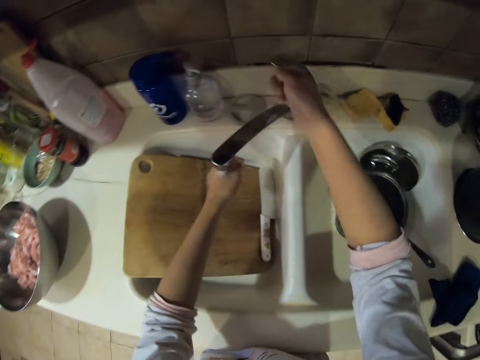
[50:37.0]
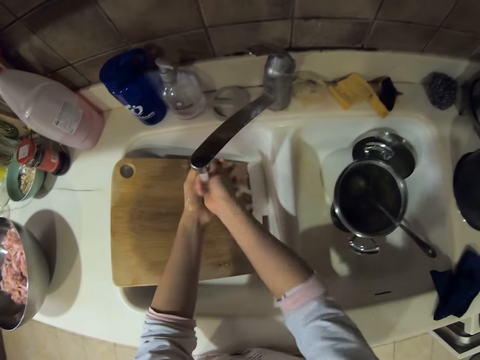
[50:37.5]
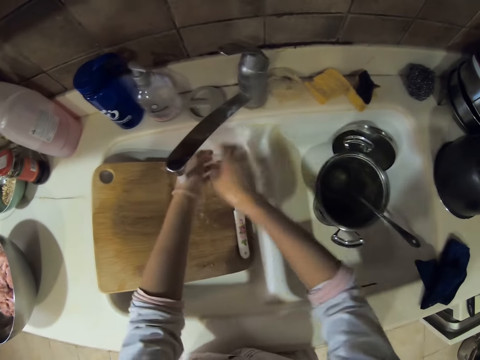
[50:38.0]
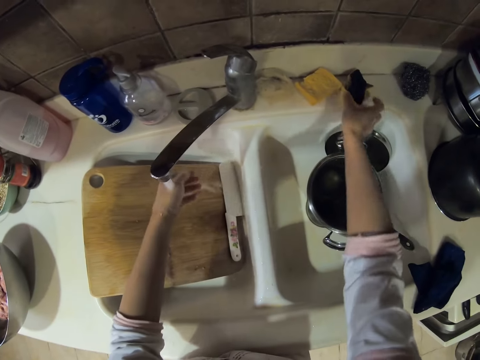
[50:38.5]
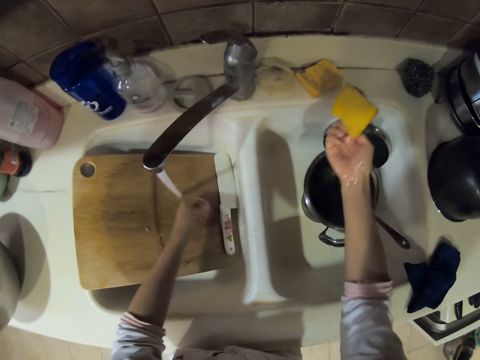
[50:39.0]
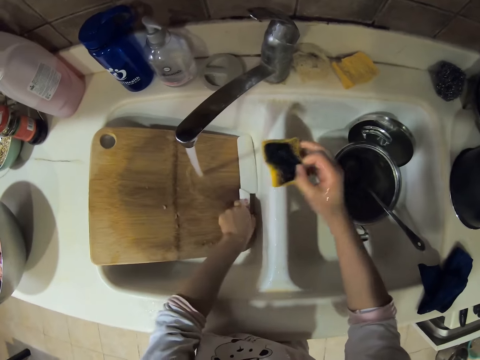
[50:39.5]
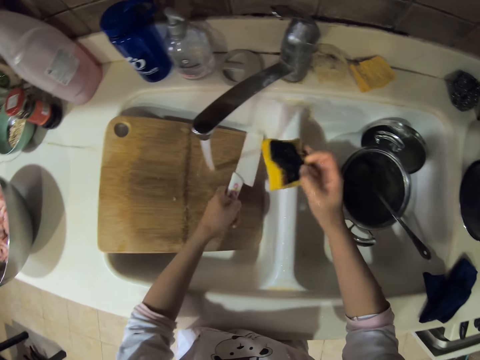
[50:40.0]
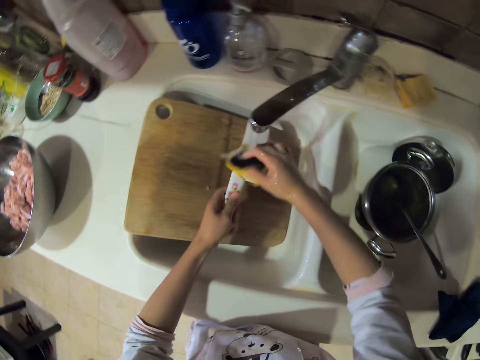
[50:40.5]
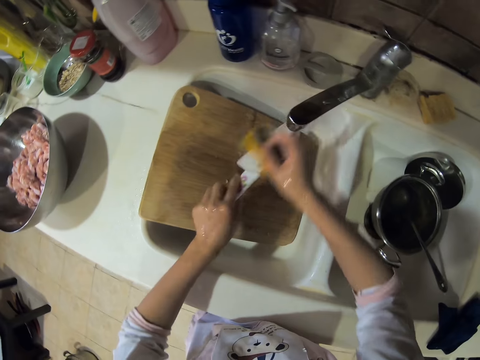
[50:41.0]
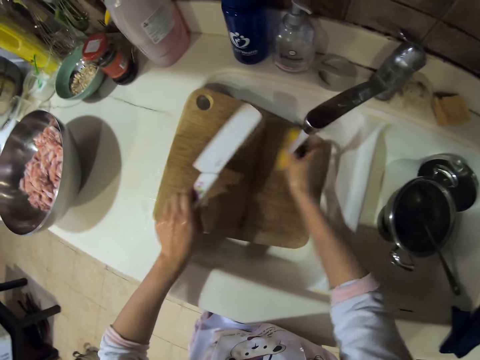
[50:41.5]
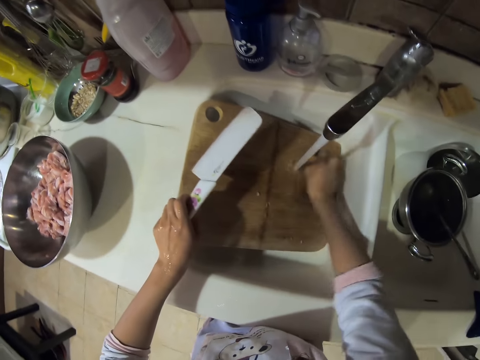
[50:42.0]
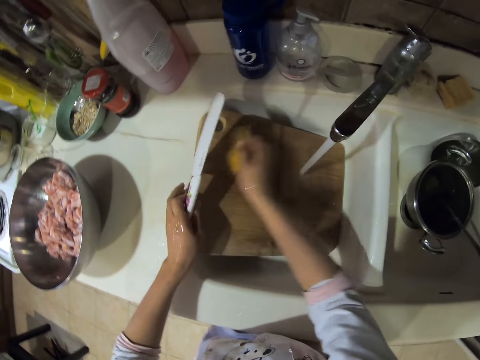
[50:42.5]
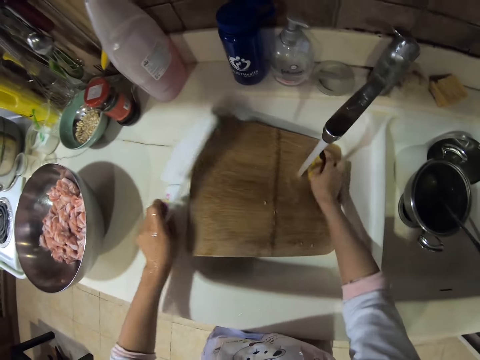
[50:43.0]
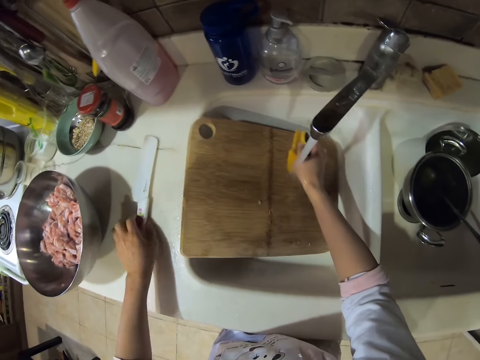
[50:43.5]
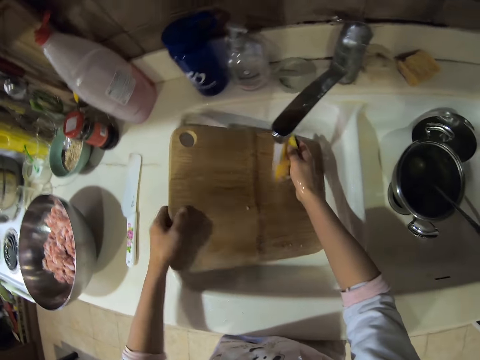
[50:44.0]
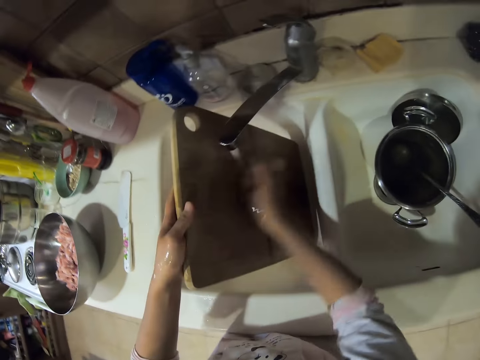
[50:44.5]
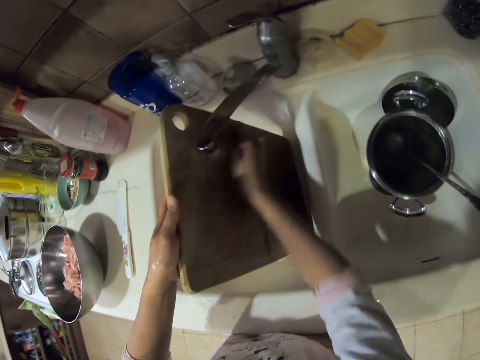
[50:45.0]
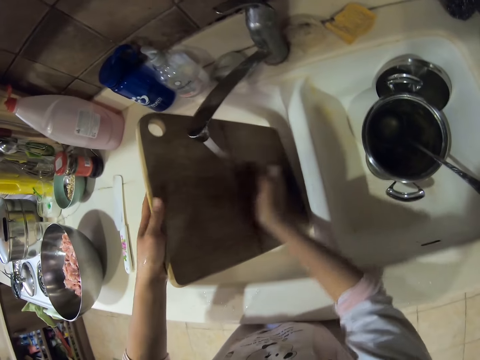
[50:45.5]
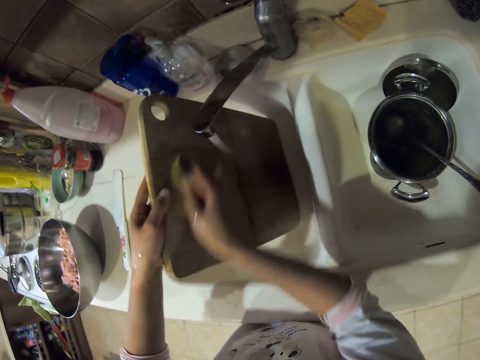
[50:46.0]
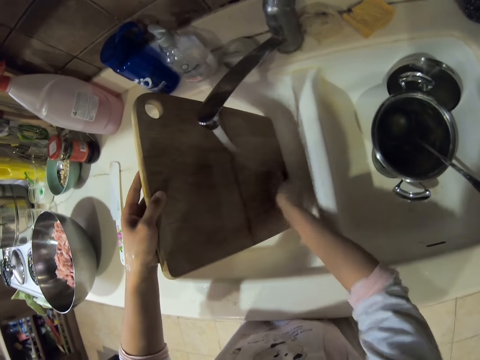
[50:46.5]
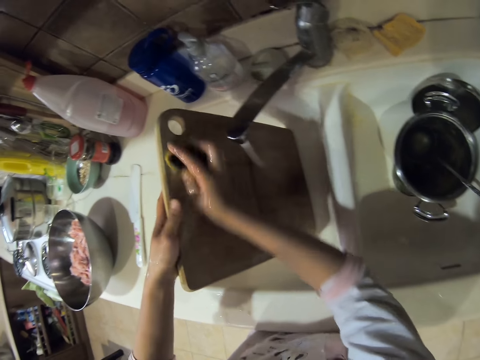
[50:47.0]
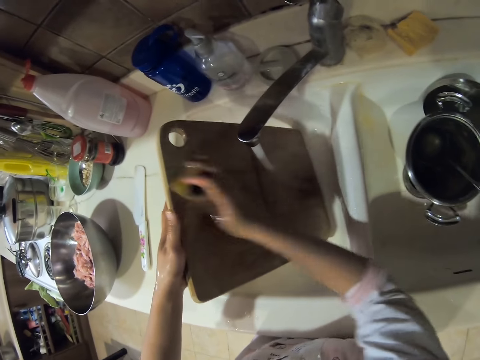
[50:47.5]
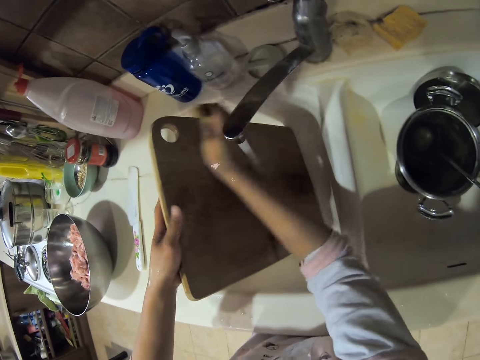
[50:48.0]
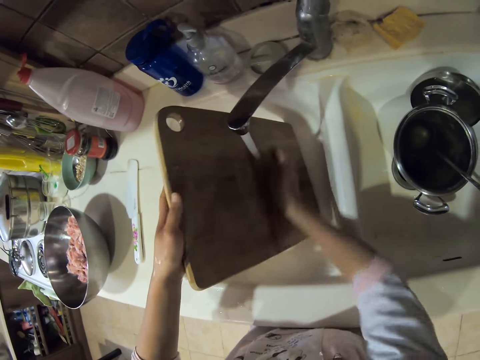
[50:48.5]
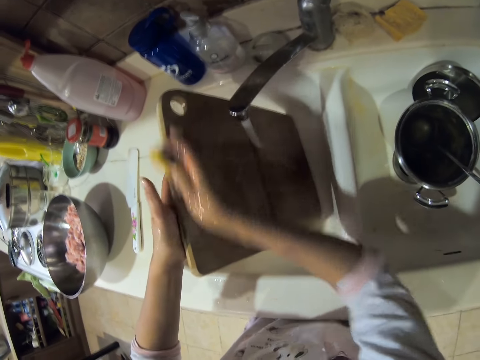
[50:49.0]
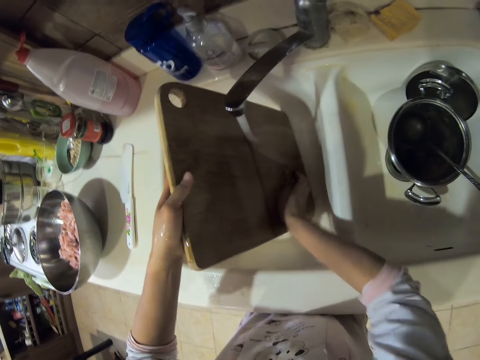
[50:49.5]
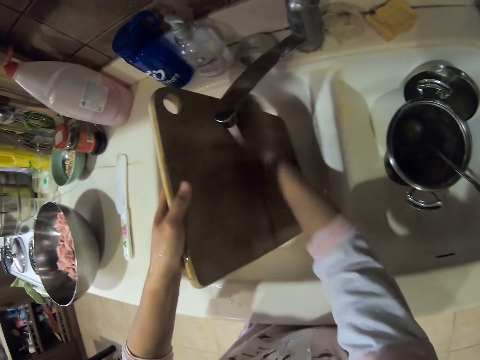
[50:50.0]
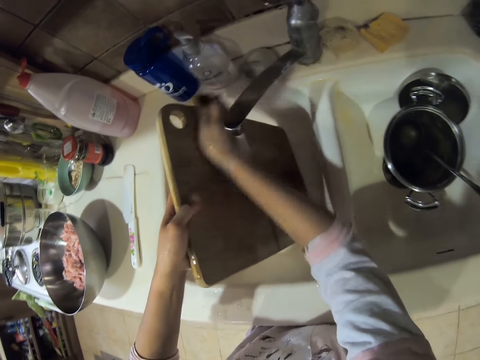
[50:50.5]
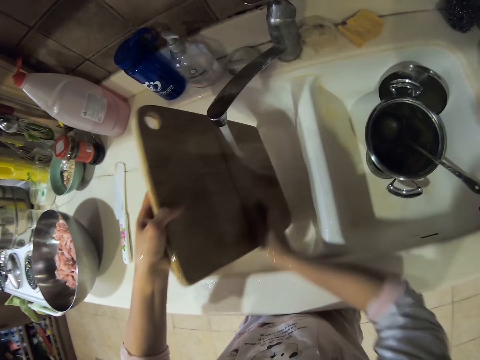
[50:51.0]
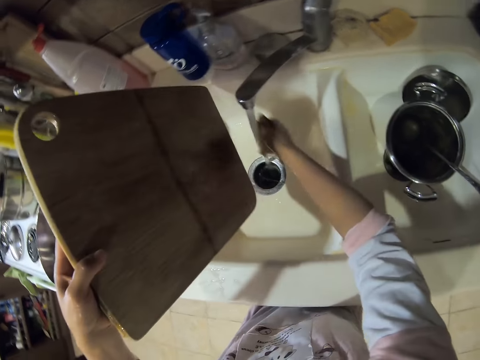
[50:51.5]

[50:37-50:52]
The camera wearer turns on the tap and washes the hand. They pick up a cleaning sponge. They pick up a knife. They wash the knife. They put the knife on the cabinet. They wash the chopping board.

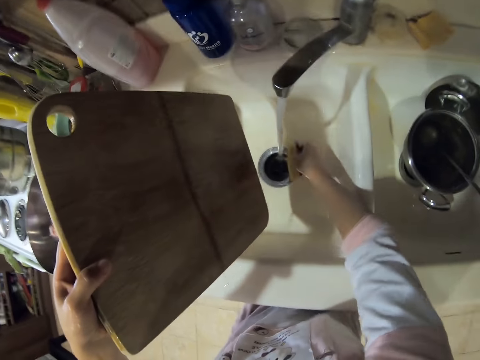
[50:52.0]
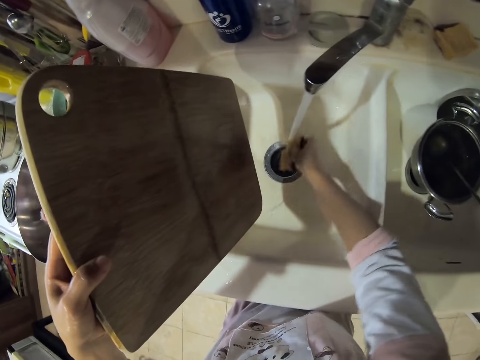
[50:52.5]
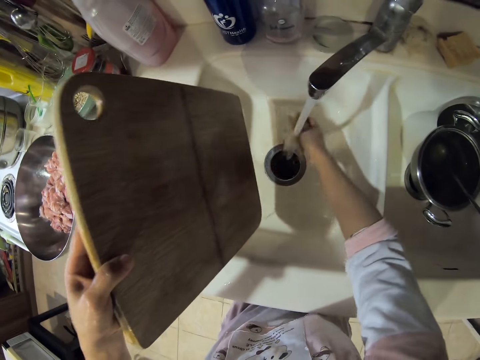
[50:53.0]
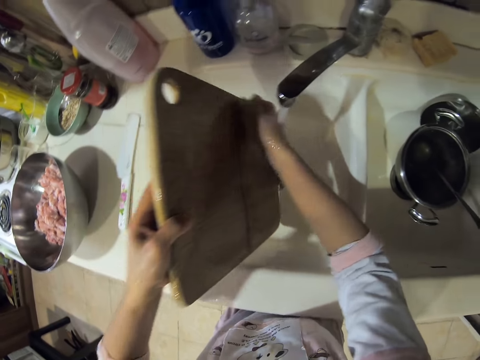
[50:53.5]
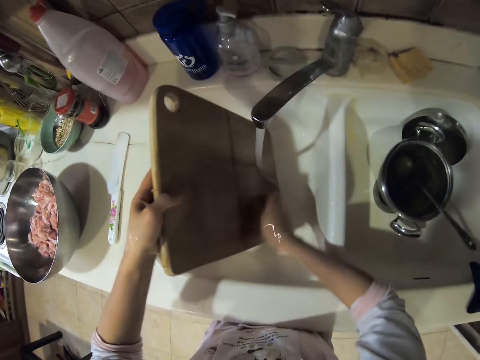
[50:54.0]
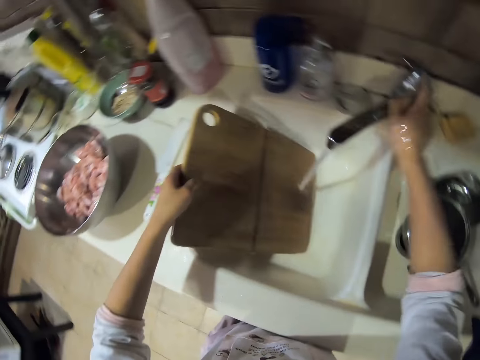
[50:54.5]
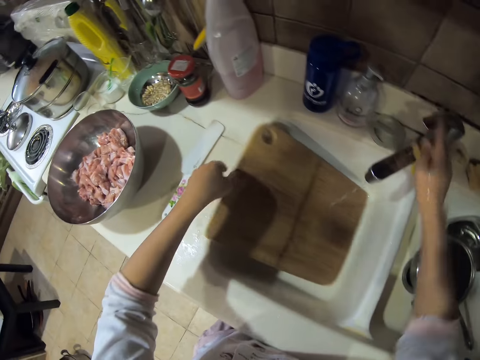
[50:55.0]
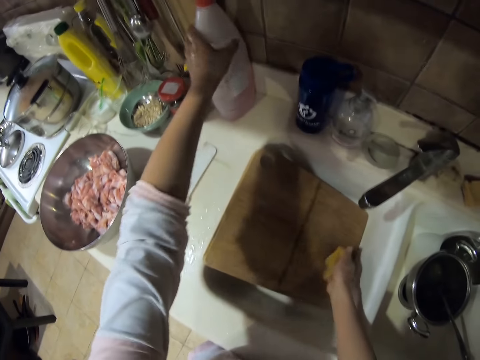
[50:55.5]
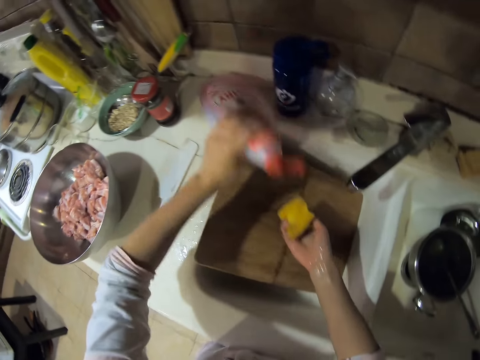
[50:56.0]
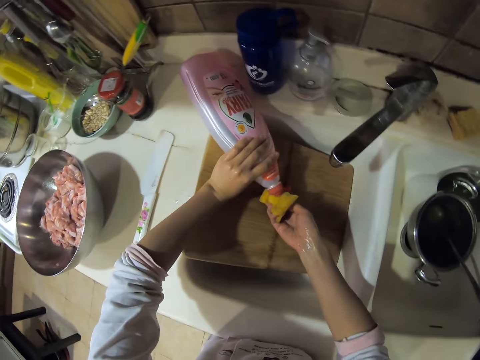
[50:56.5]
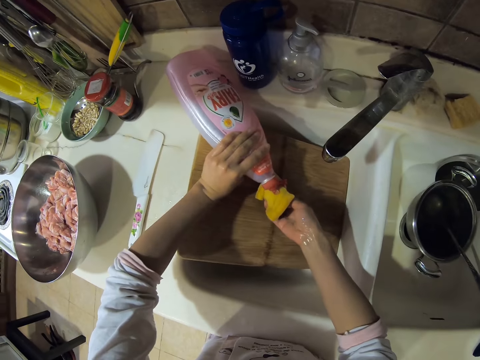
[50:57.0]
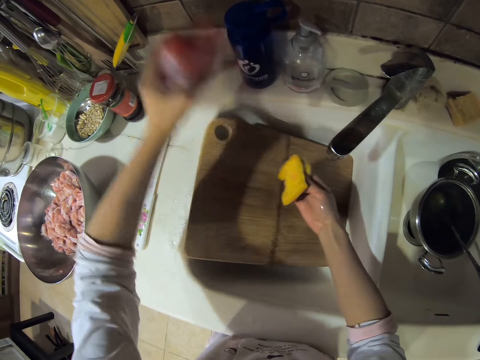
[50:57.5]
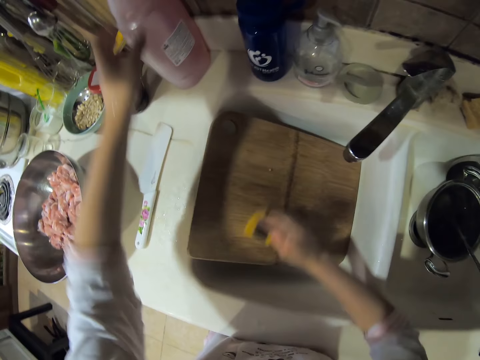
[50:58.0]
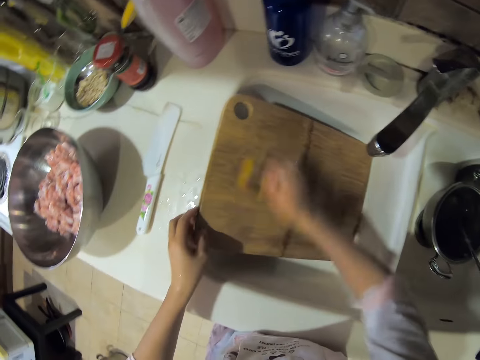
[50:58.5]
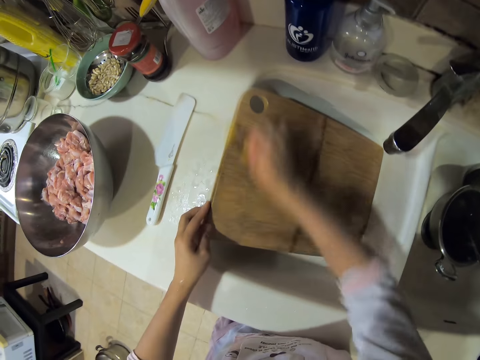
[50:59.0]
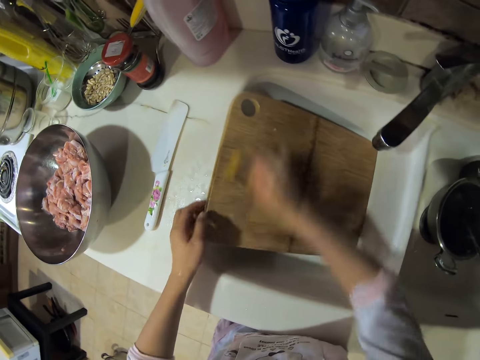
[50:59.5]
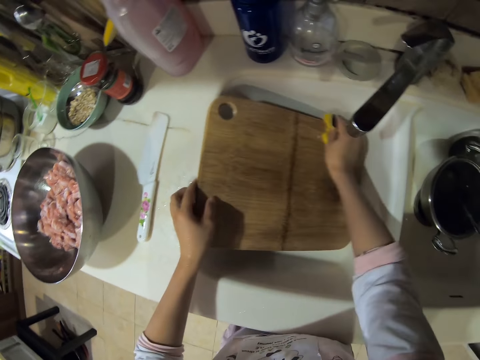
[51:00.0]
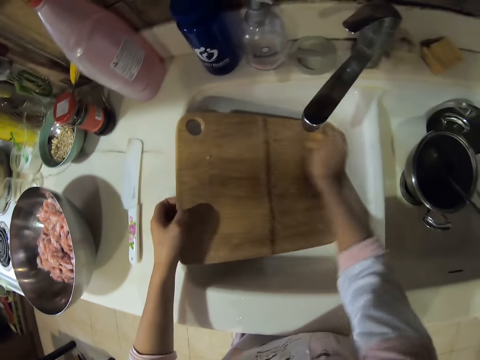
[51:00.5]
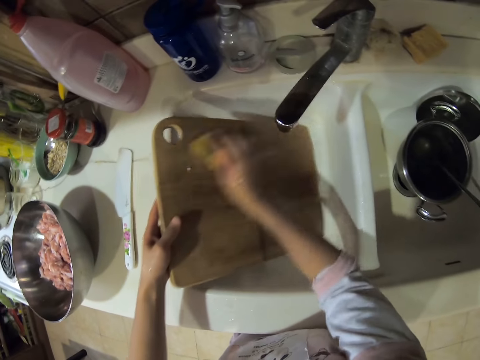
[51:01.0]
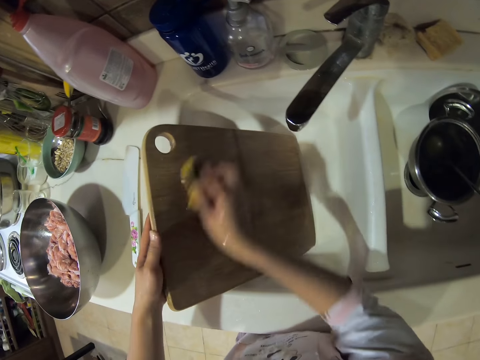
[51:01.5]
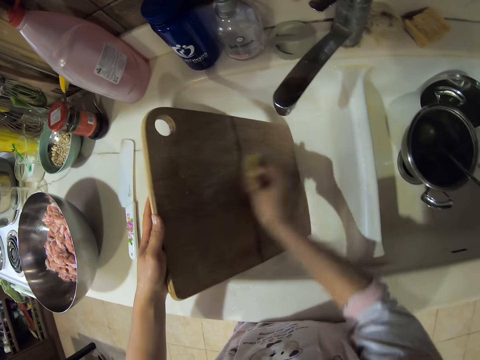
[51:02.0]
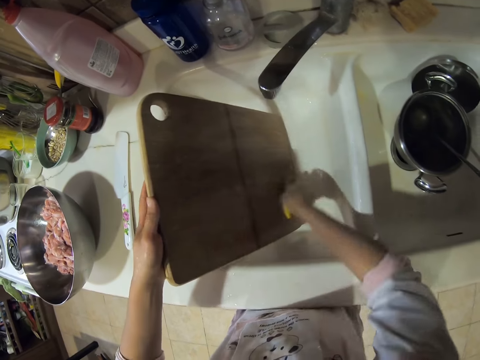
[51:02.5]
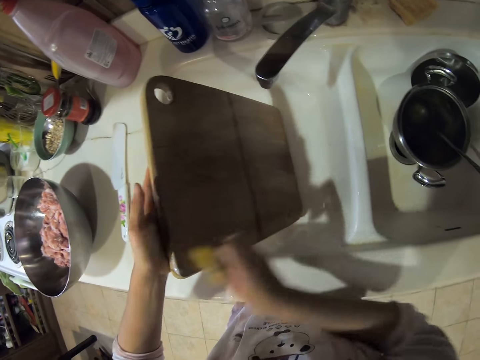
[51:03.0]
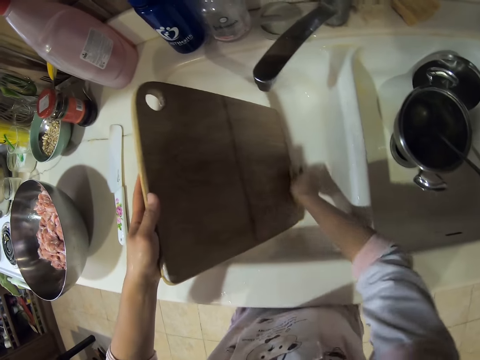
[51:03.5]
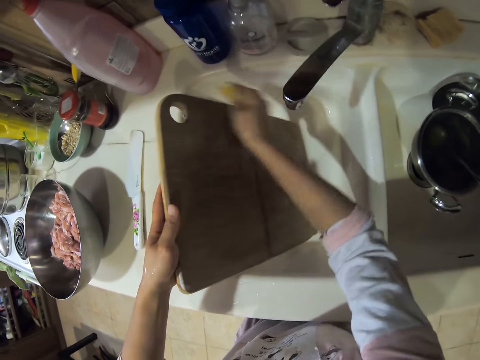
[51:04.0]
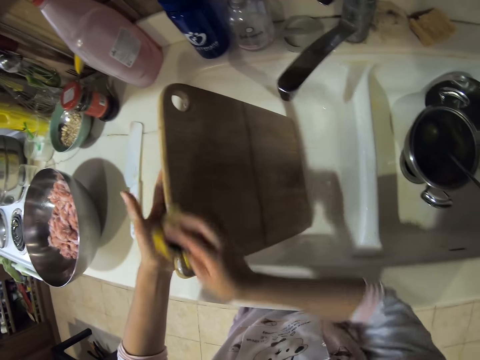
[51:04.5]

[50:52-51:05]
The camera wearer turns off the tap. They take soap. They pour the kitchen detergent in the sponge. They scrub the chopping board.
